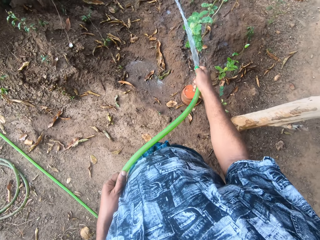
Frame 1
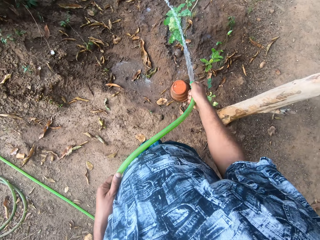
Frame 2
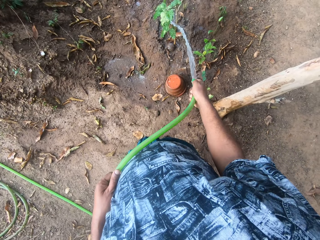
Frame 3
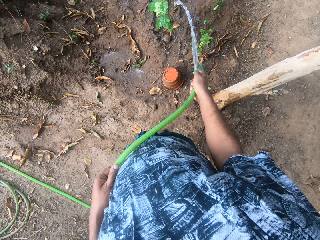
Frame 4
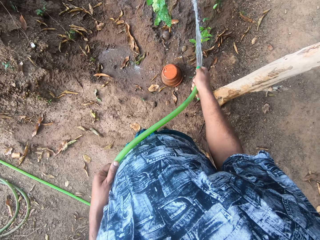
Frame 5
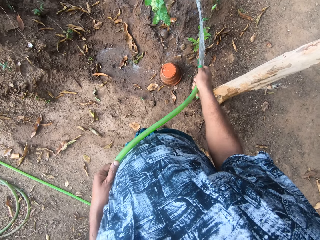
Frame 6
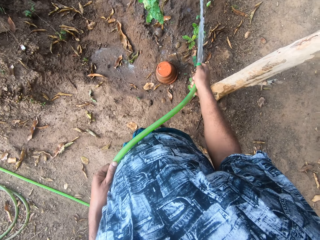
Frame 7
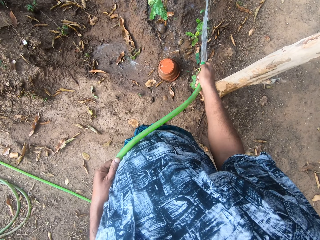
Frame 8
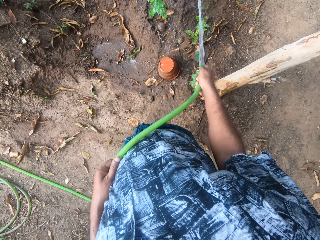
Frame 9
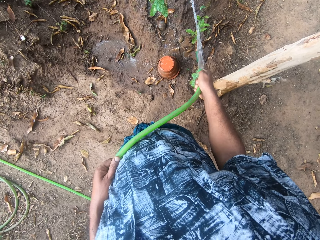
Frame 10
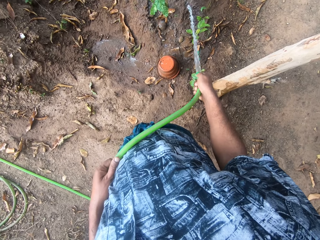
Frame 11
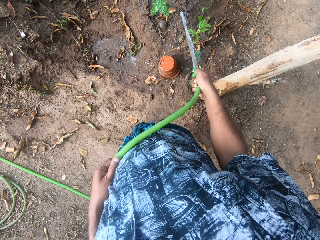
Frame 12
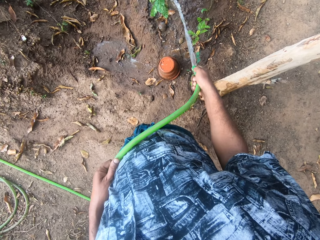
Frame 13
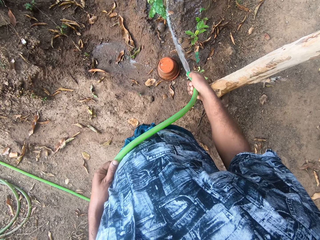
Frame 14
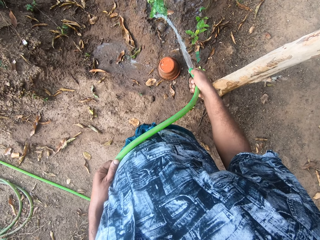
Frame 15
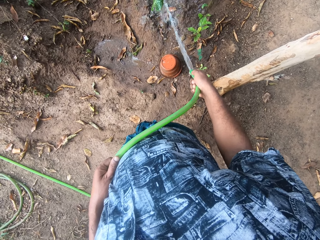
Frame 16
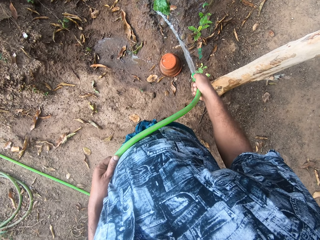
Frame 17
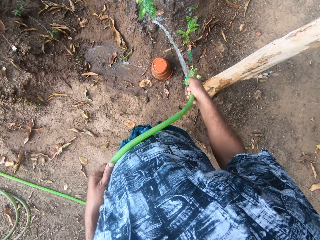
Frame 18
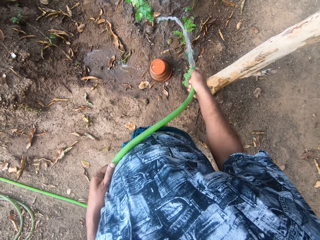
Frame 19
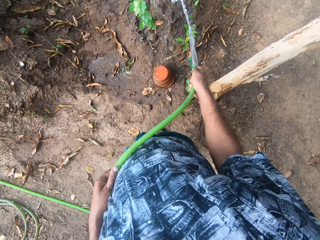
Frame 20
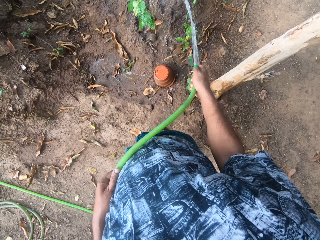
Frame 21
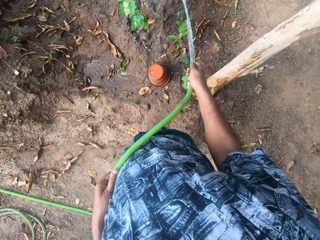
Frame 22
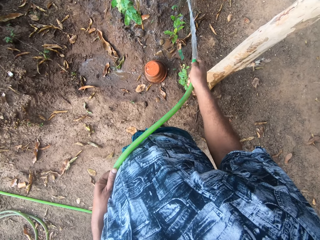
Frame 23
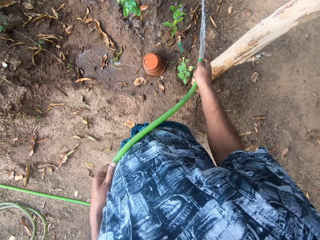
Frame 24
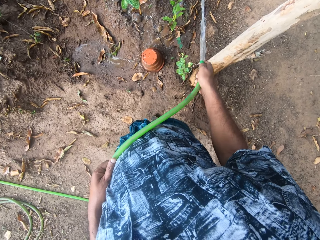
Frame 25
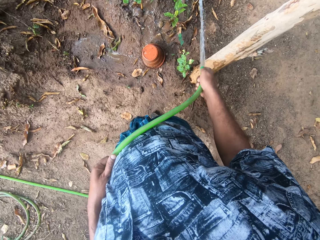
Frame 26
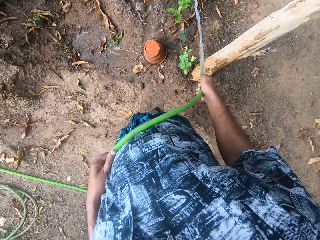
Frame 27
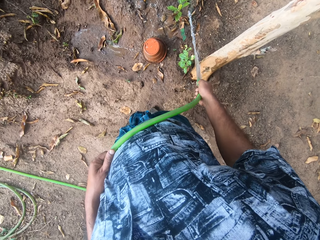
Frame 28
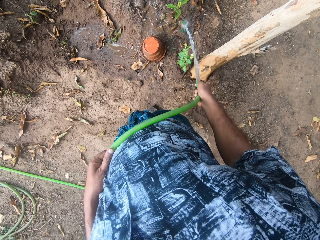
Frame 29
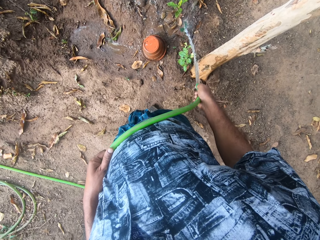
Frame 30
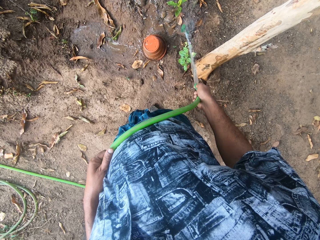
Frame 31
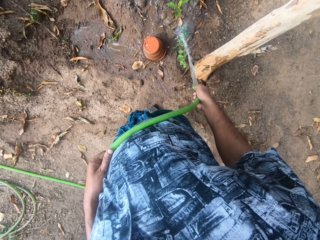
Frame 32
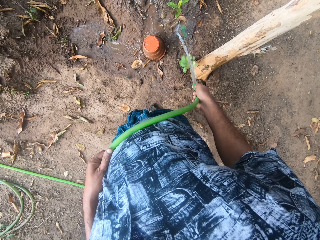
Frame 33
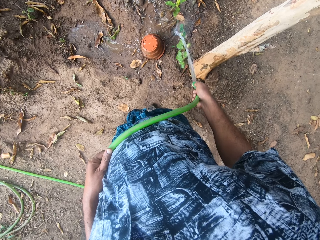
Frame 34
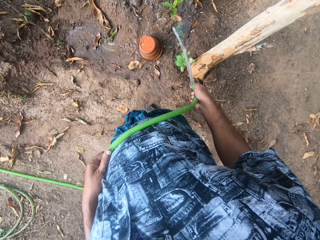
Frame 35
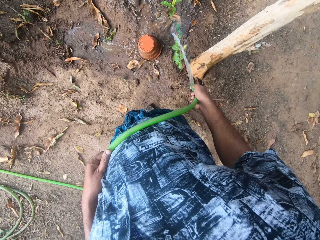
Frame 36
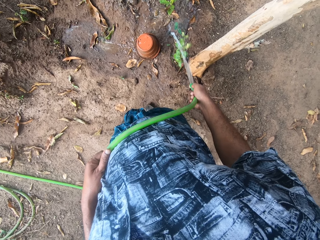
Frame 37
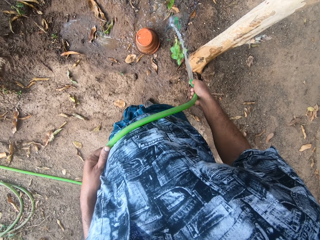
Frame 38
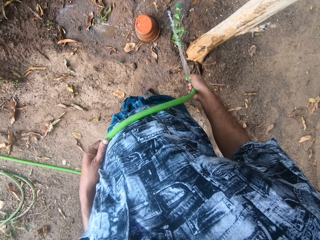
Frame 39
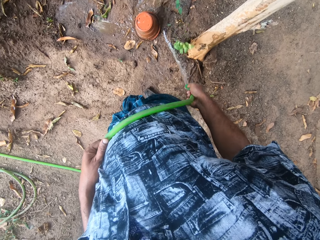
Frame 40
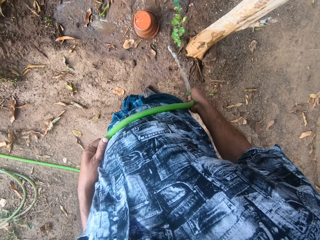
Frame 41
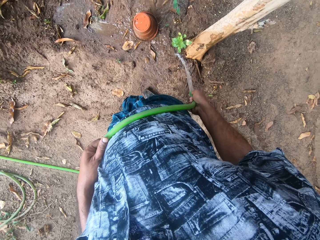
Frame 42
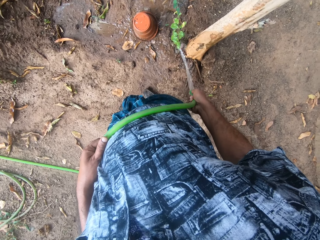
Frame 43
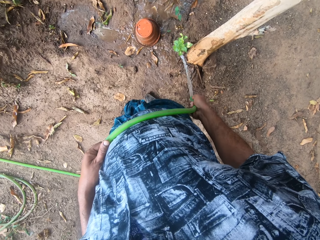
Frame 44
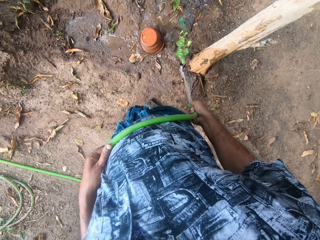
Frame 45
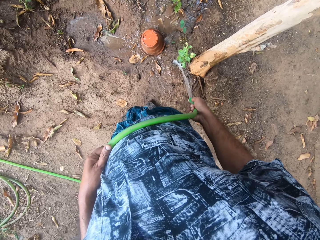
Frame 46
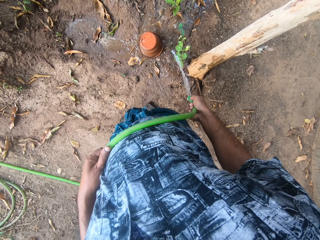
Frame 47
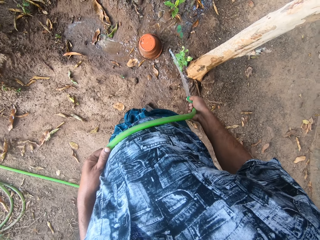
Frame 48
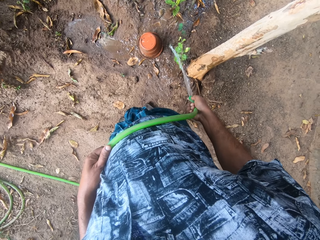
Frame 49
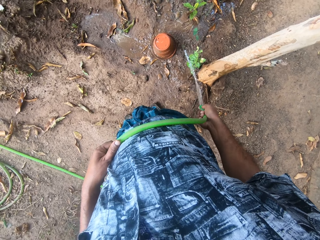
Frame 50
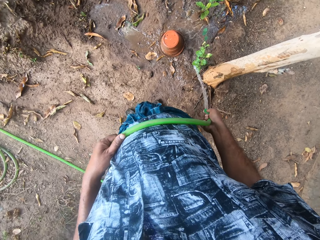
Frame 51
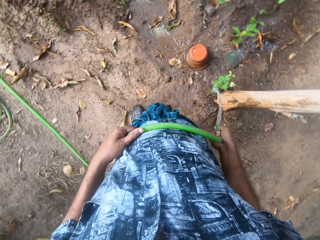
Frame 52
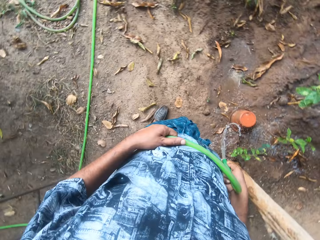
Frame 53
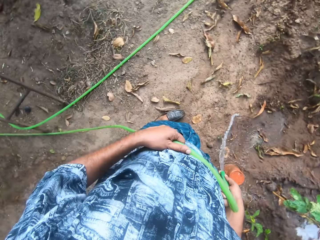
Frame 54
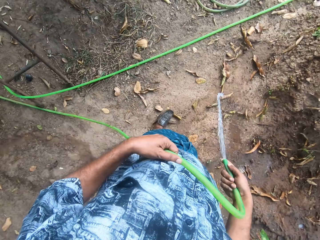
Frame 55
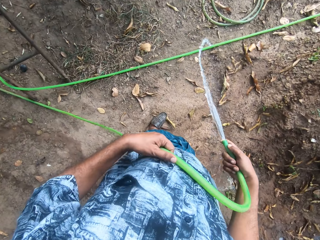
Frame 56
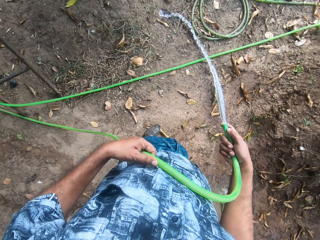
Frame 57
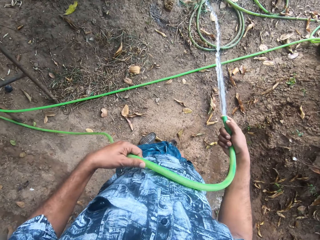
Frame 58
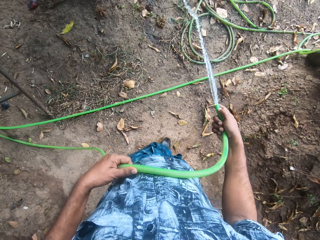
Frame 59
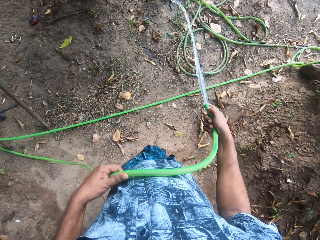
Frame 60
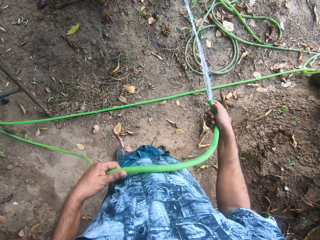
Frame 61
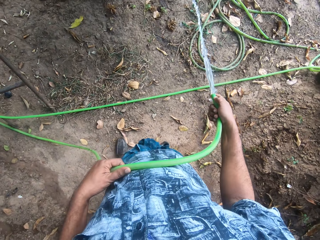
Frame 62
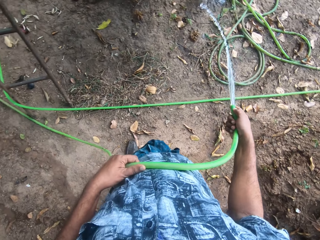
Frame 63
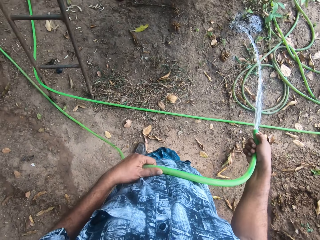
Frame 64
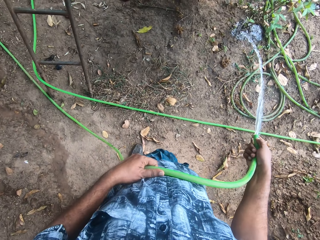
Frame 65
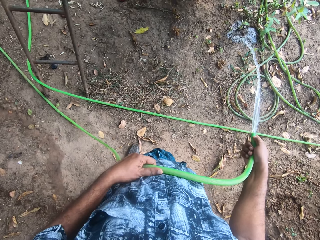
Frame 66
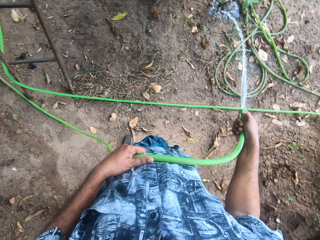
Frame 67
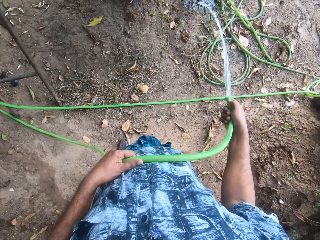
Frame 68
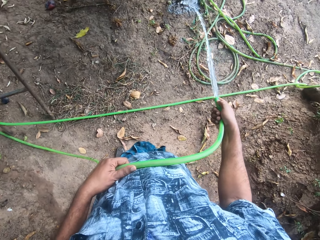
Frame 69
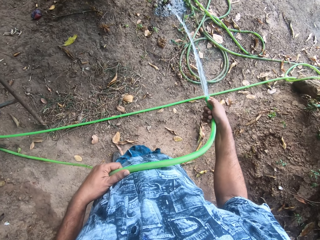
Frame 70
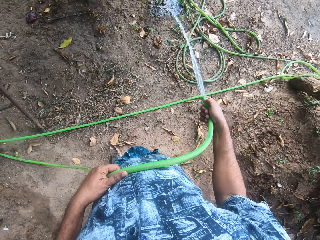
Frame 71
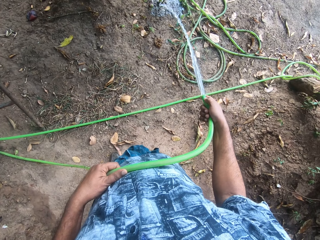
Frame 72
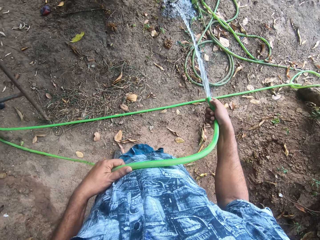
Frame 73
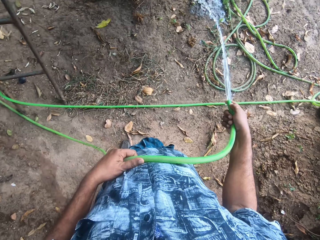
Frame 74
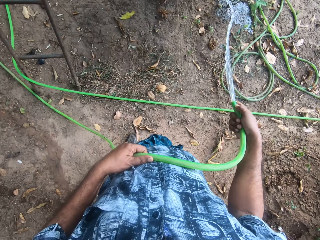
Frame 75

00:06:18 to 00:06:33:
The camera wearer looks around the open area. They walk in the open area. They water the plant.

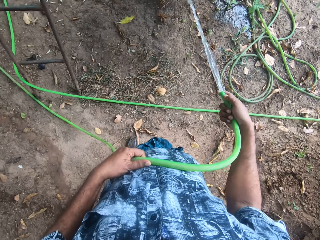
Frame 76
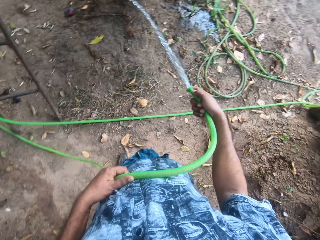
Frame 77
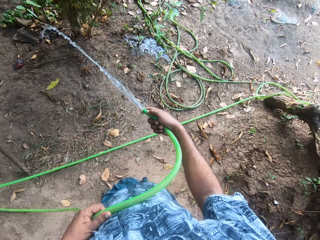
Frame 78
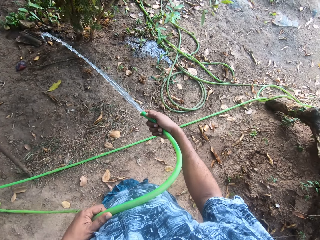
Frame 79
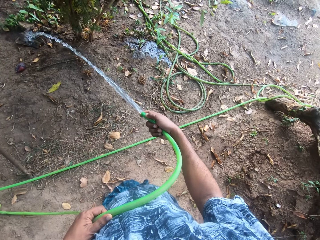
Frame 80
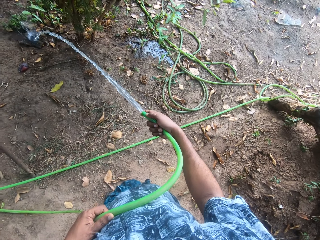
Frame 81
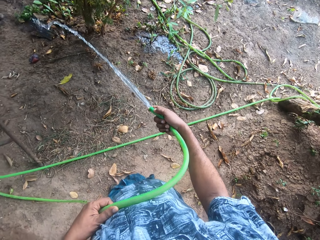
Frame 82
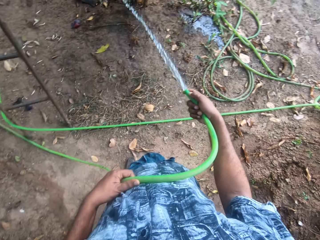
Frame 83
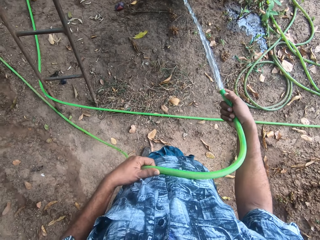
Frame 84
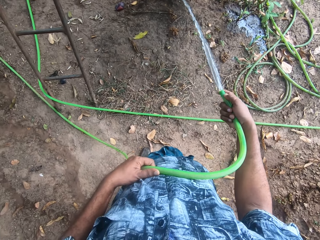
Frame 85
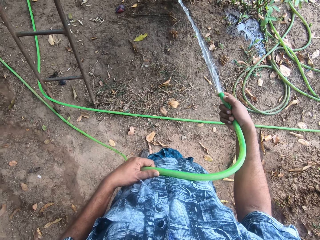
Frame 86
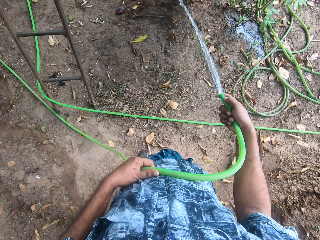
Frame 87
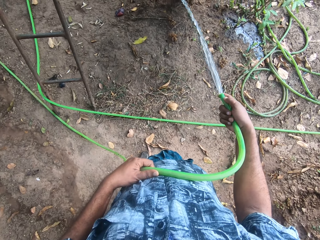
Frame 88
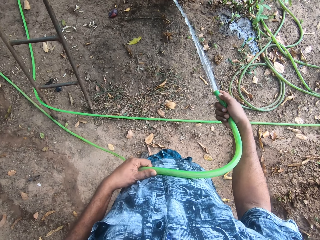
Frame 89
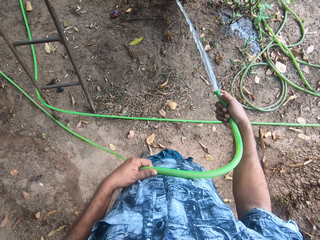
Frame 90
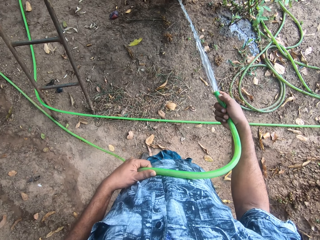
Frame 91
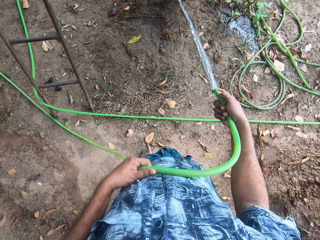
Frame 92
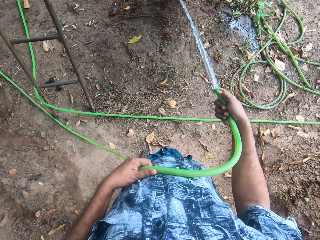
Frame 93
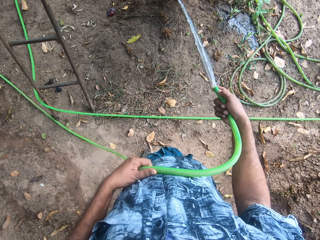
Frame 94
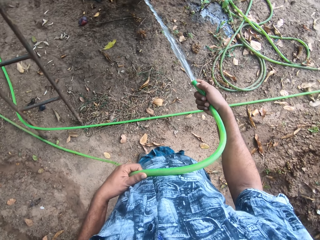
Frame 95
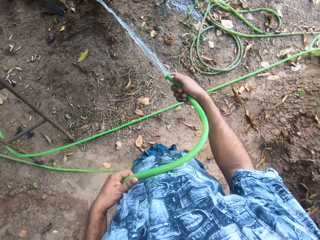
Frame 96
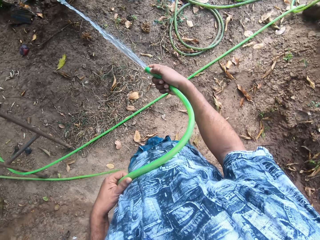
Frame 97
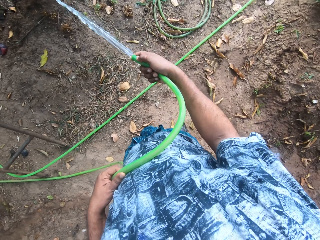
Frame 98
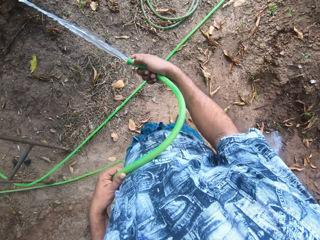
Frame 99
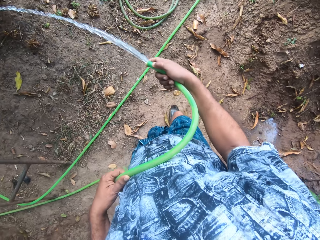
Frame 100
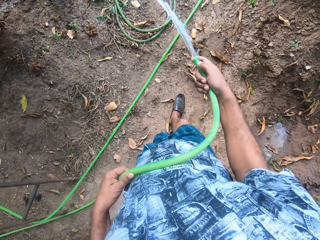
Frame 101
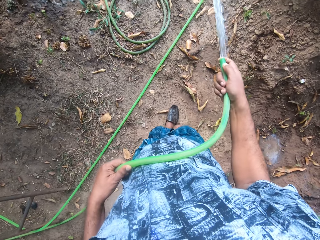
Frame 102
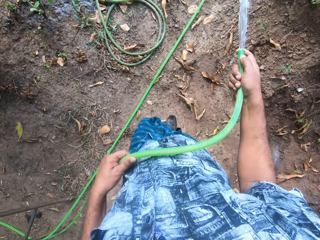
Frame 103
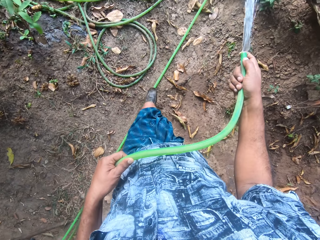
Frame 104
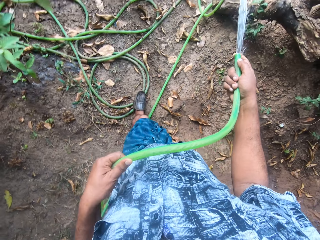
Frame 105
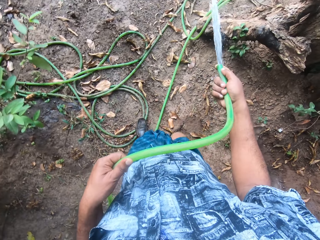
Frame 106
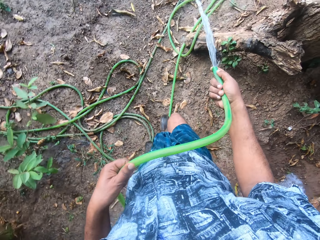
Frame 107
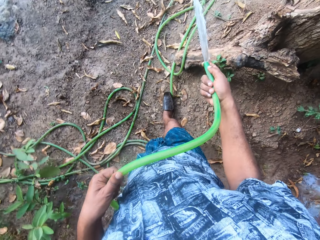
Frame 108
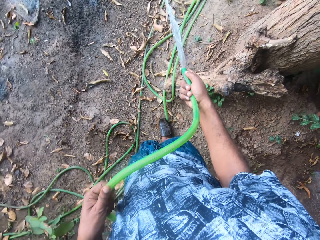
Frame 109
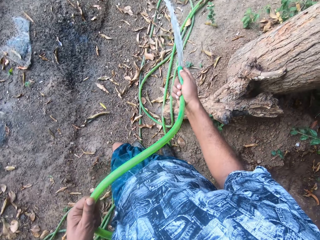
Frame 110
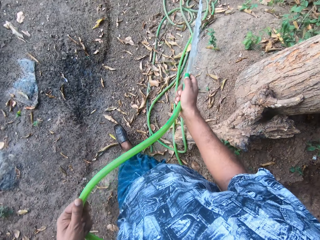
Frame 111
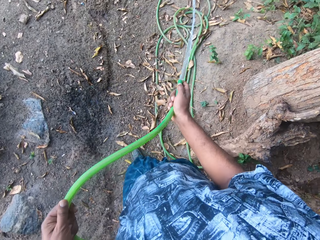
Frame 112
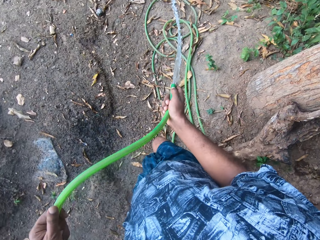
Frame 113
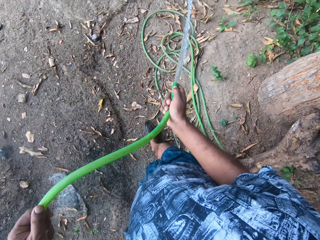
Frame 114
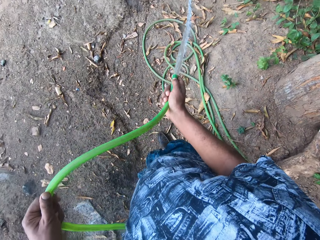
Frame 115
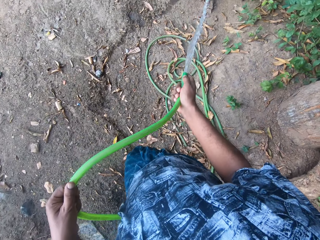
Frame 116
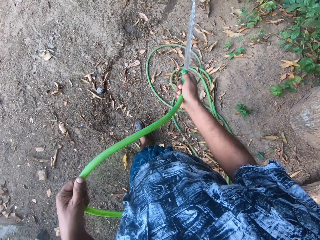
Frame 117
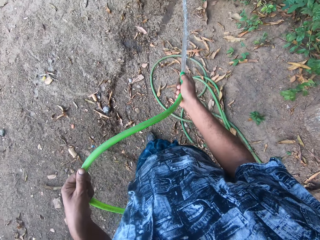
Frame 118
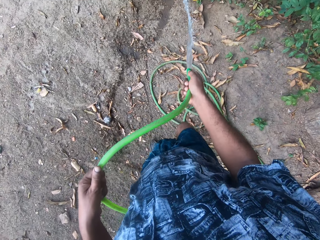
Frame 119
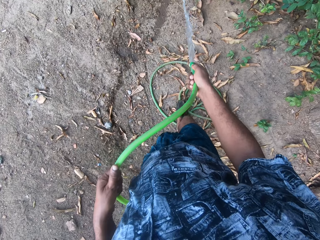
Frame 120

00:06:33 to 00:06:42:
The camera wearer walks in an open area.
